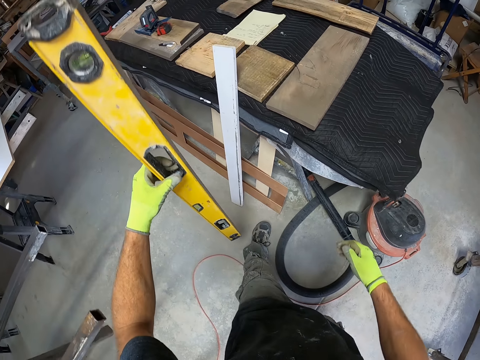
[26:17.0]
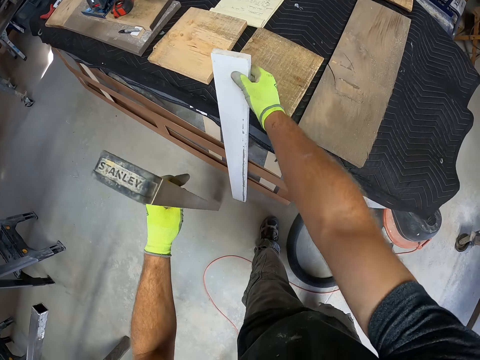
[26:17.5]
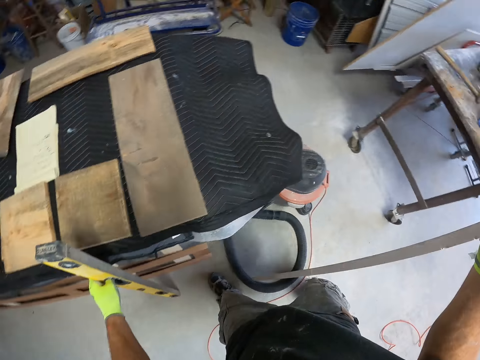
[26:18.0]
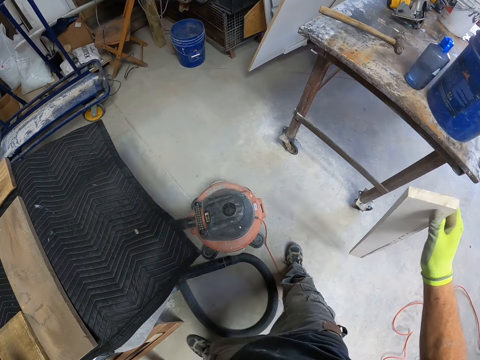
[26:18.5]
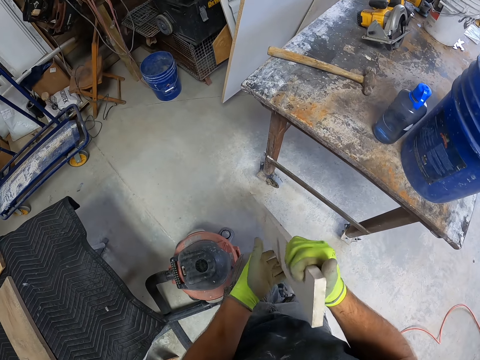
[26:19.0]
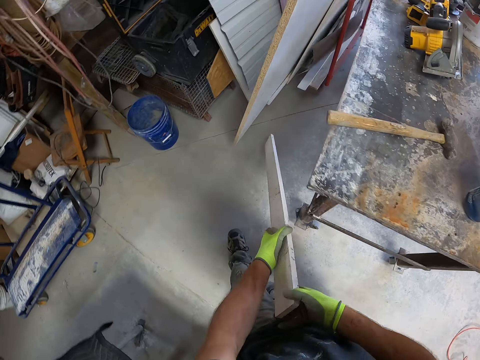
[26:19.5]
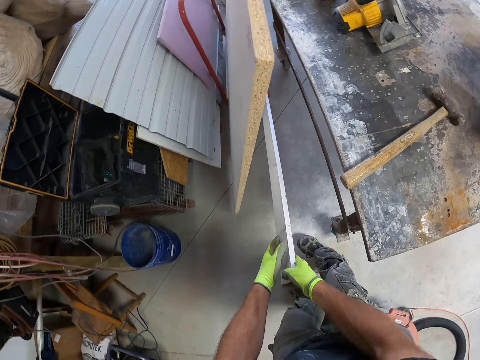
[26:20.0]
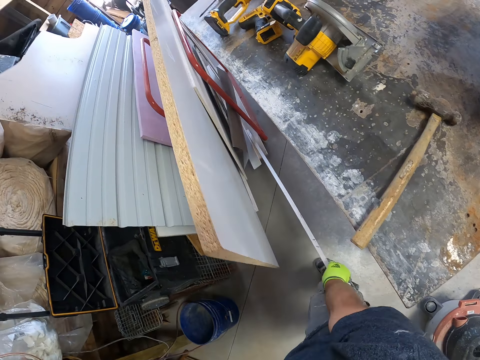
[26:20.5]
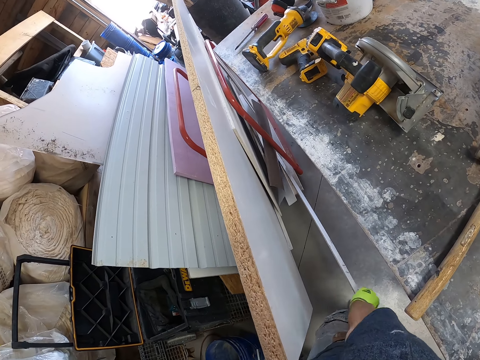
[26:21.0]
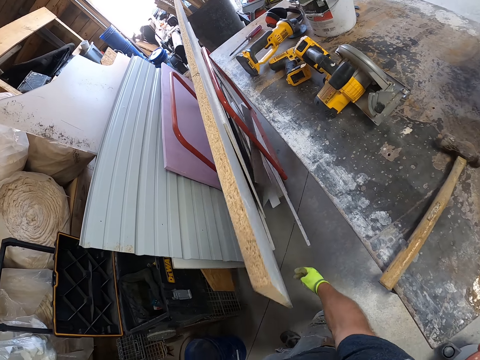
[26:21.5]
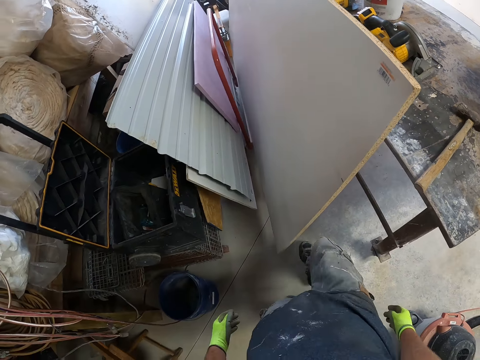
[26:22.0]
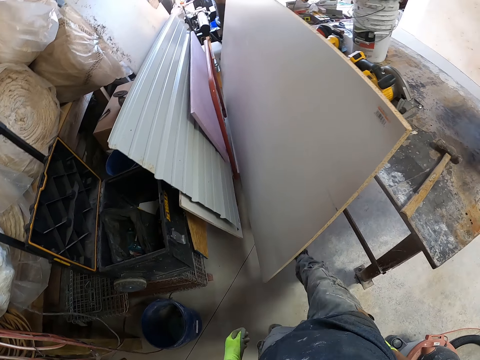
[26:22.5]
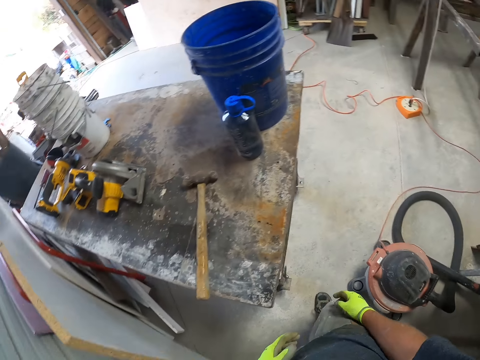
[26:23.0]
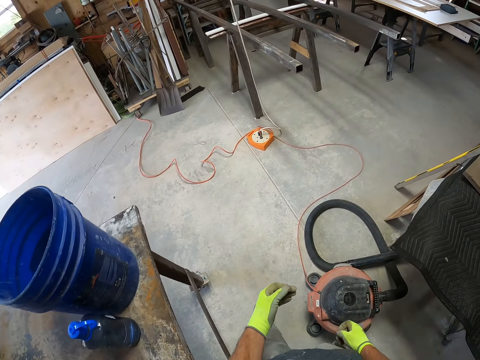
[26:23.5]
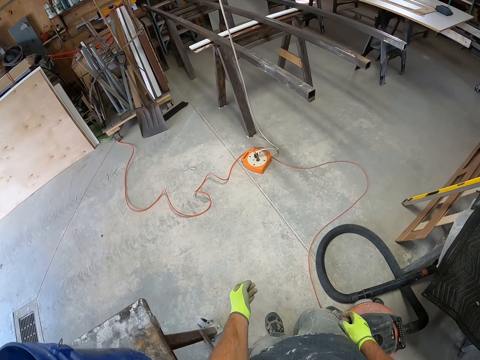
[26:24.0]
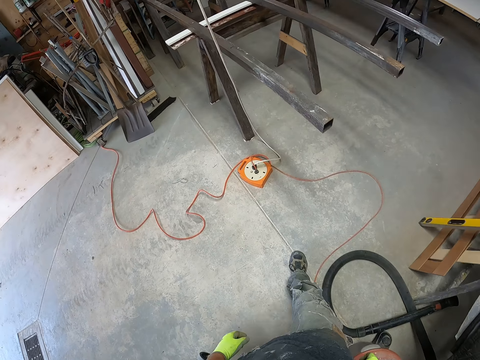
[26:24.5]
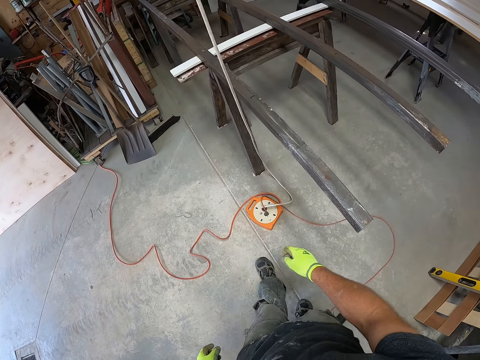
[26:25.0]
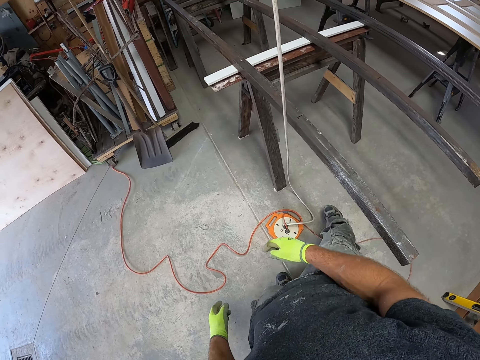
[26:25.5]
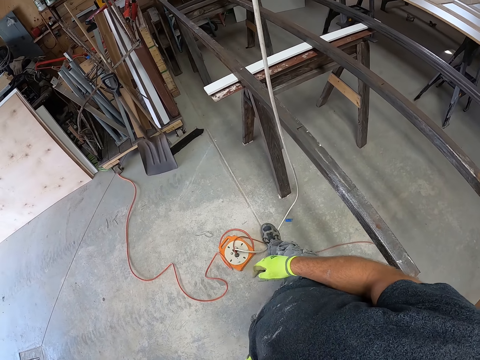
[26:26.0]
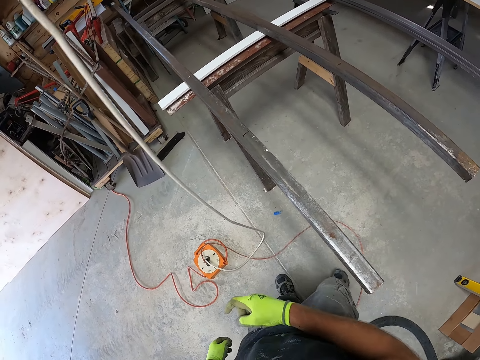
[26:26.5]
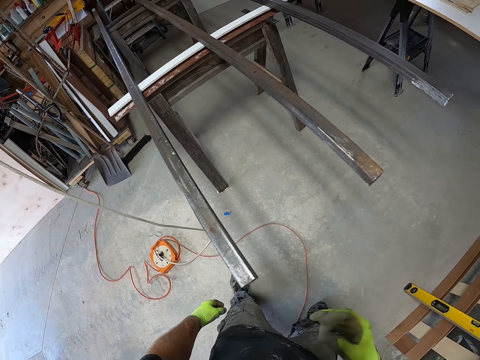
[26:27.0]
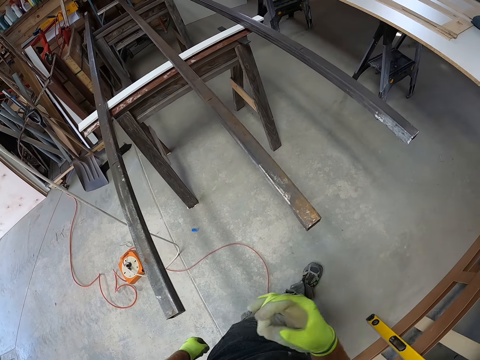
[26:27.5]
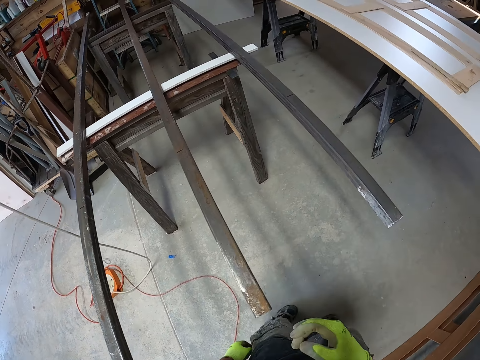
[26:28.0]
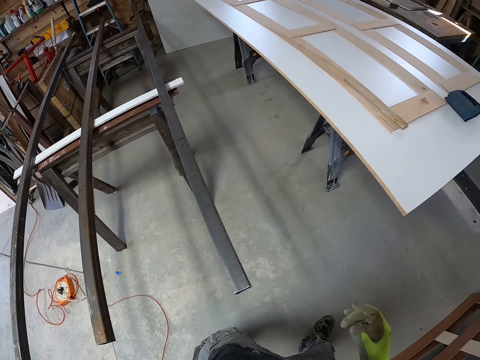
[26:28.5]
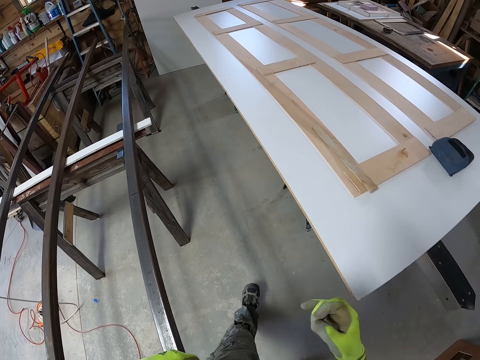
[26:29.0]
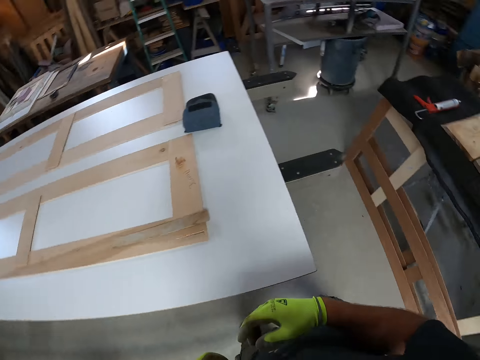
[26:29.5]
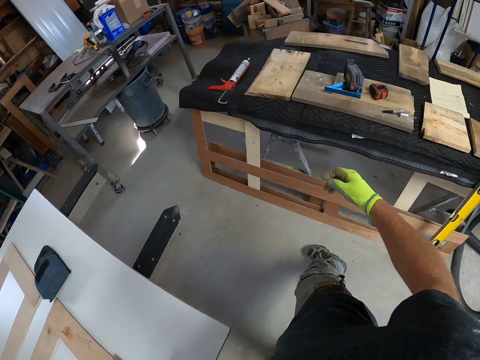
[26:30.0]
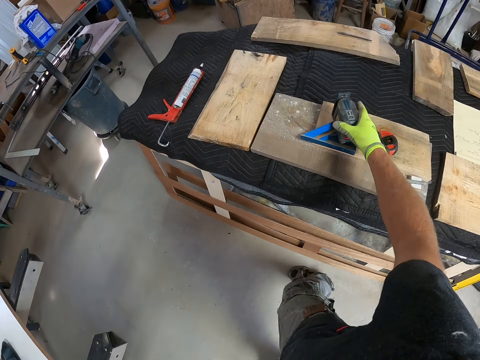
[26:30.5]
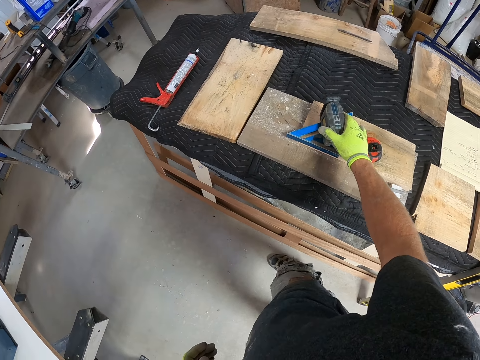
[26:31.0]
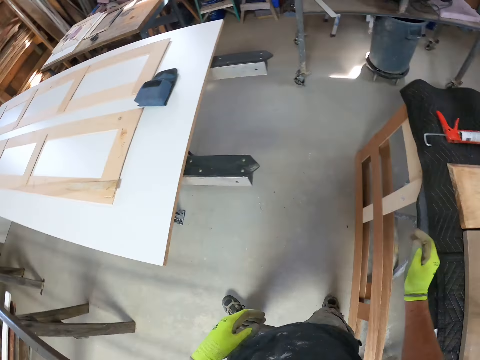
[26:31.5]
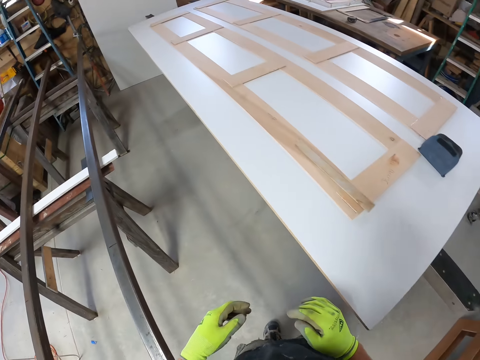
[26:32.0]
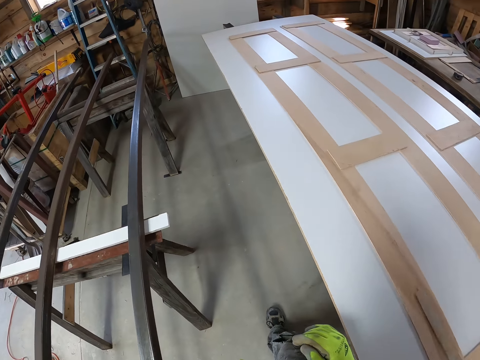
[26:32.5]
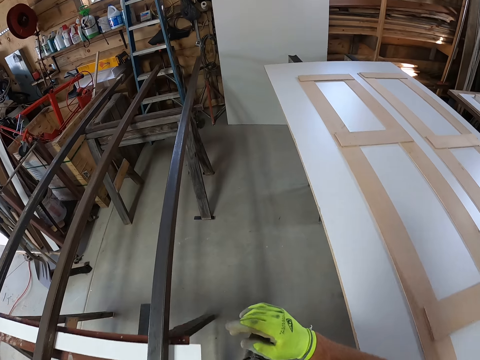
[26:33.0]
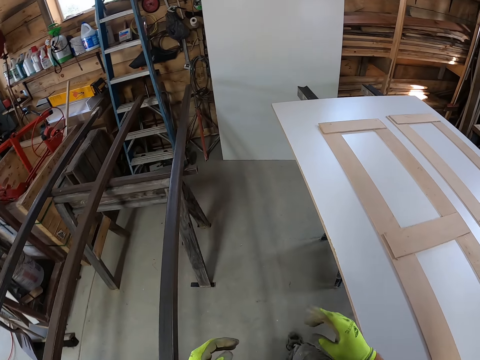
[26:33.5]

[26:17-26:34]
The camera wearer drops the level measurement tool, a spirit level, on the ground. They pick up a piece of wood from the ground. They drop the piece of wood on the ground. They walk in the workshop. He adjusts the socket or cable on the ground with his legs. He walks in the workshop. He holds a measuring tool.

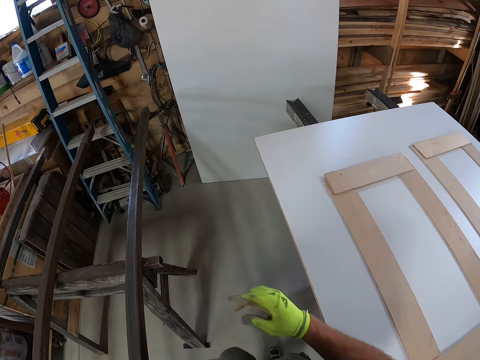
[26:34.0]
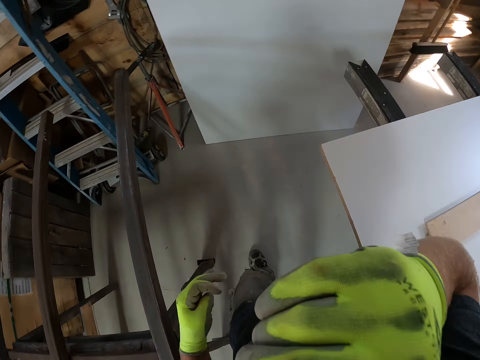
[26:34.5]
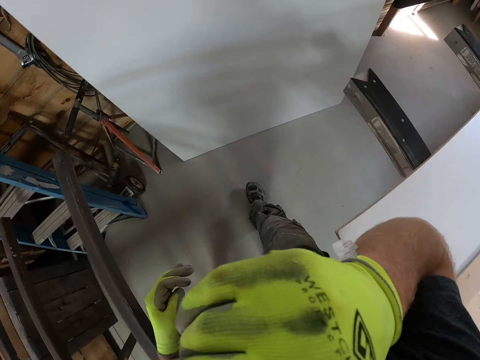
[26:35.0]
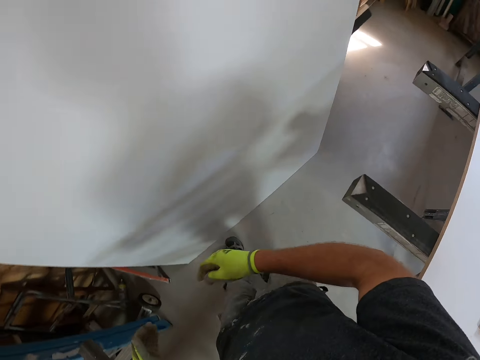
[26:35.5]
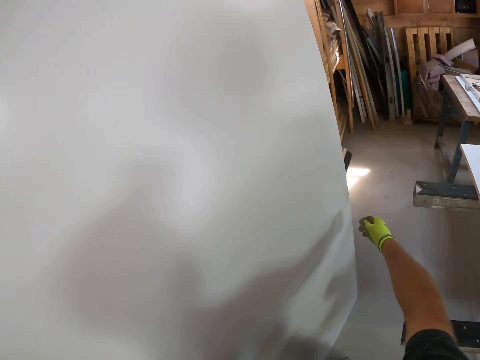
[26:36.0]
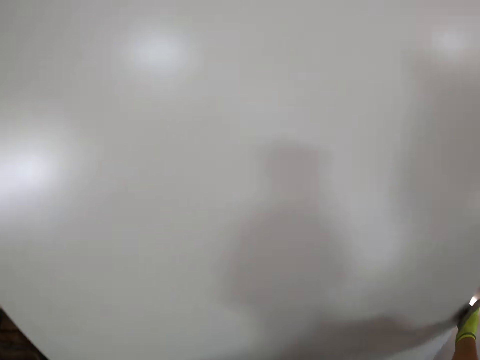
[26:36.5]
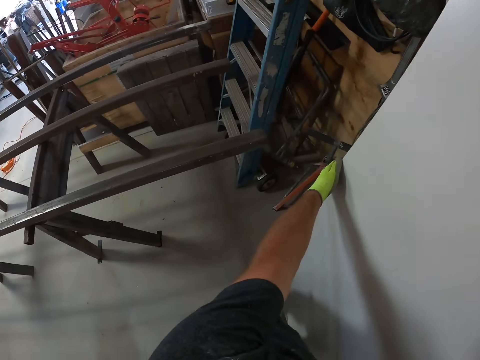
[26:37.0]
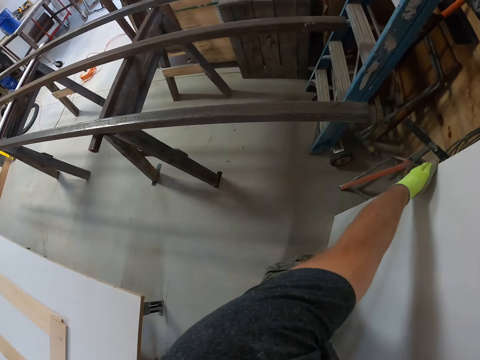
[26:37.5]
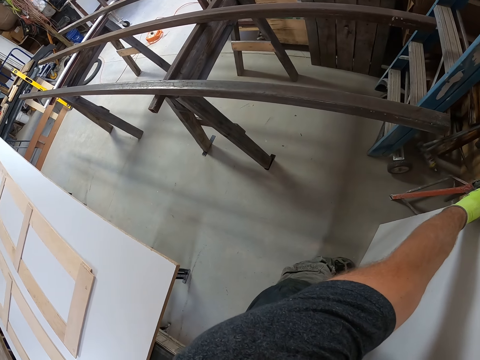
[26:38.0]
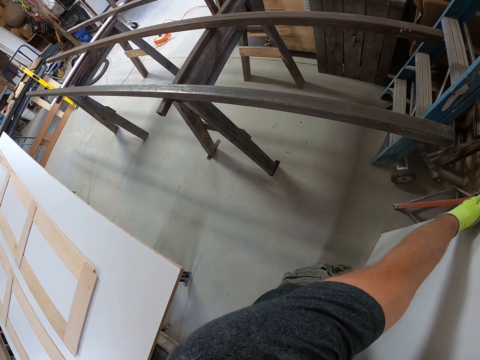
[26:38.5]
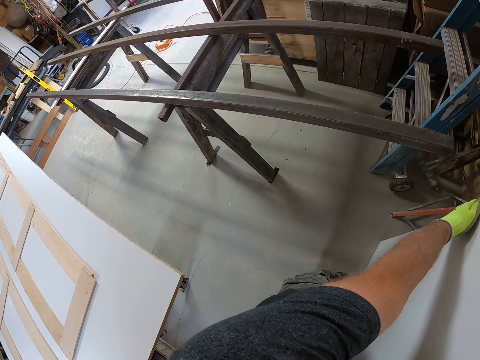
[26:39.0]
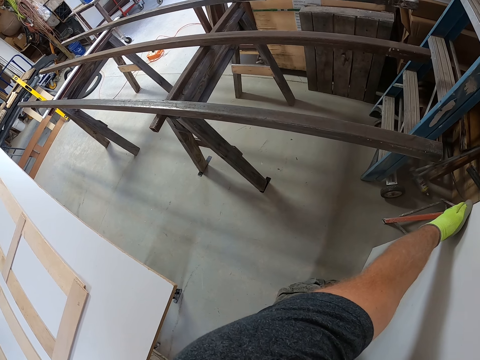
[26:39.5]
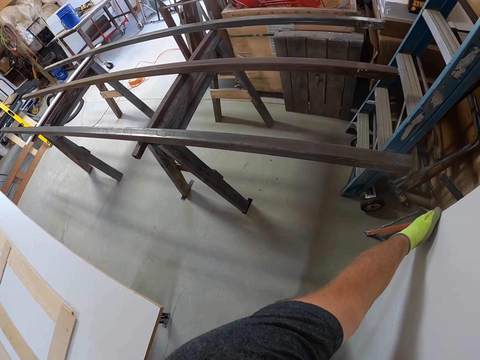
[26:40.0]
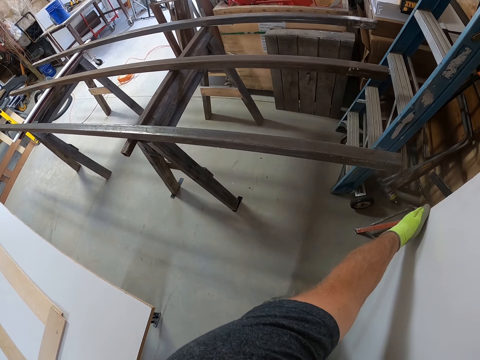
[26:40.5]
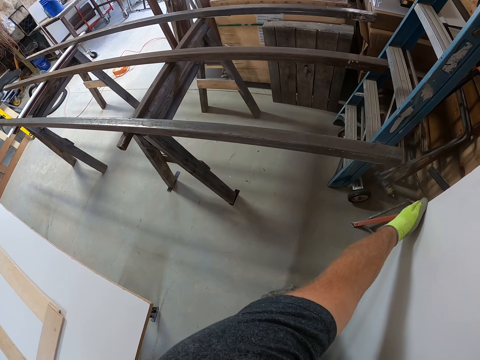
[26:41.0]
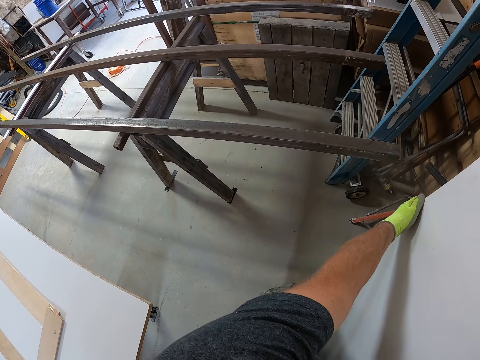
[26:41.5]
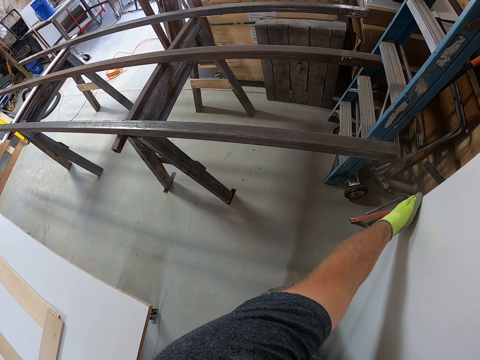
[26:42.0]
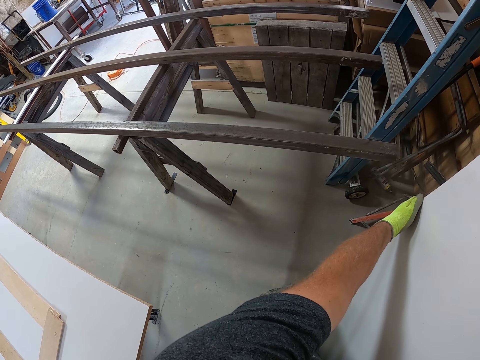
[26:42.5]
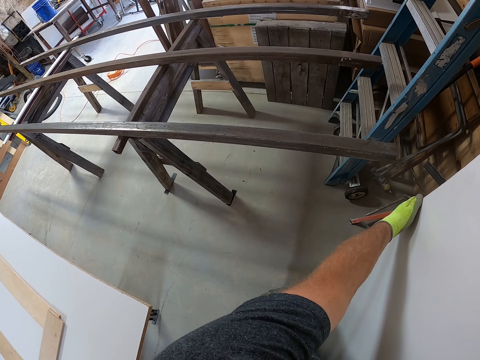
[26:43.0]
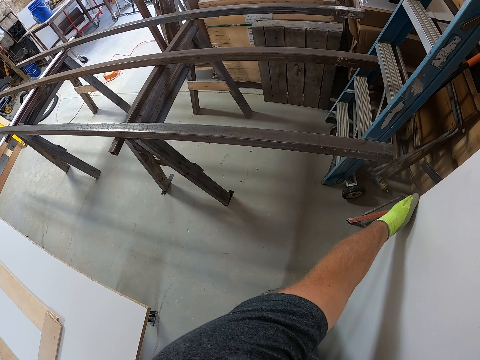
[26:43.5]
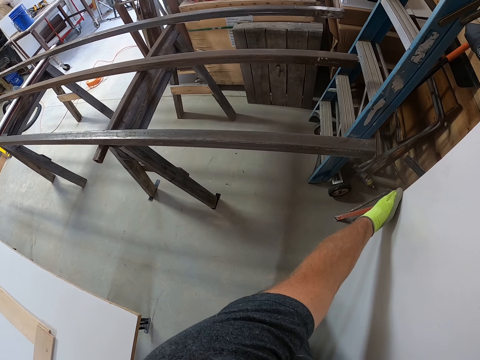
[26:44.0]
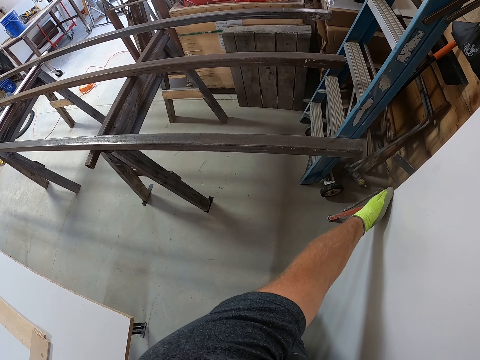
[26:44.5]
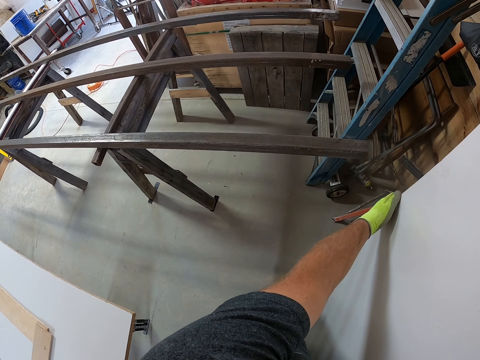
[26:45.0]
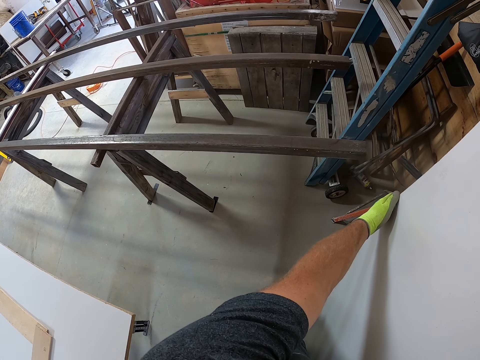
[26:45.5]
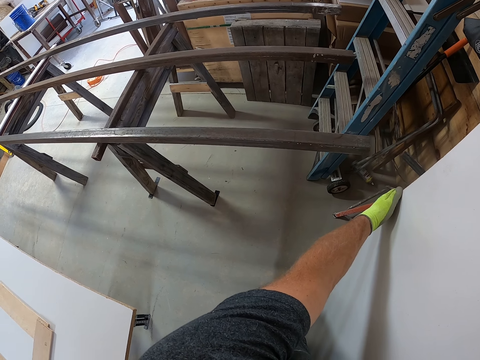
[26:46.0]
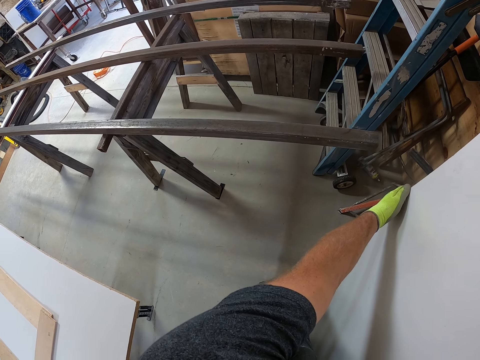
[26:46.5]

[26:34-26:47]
The camera wearer touches his face. He touches the table top. He looks around the workshop.
